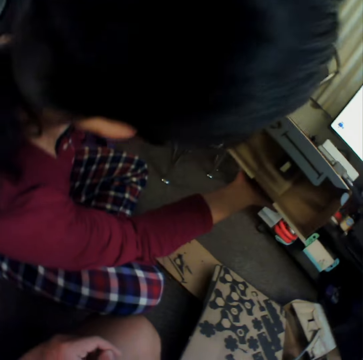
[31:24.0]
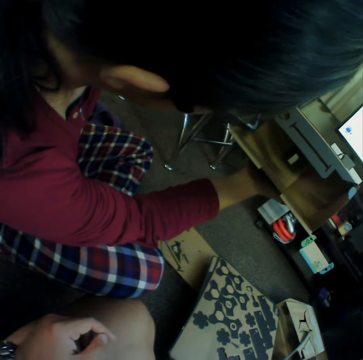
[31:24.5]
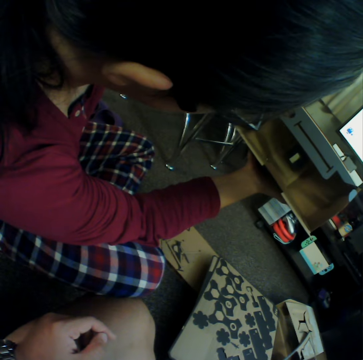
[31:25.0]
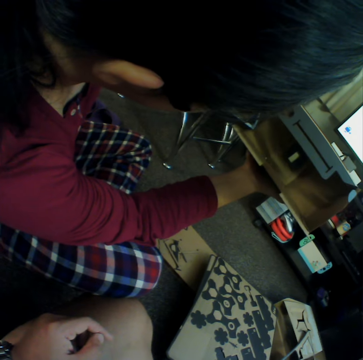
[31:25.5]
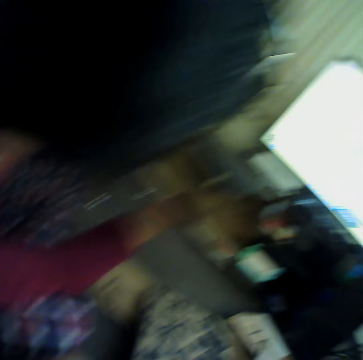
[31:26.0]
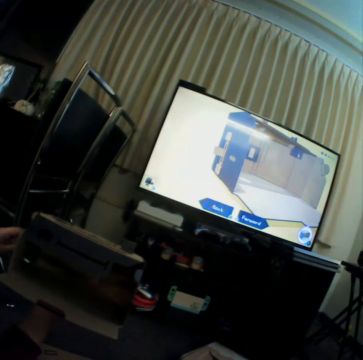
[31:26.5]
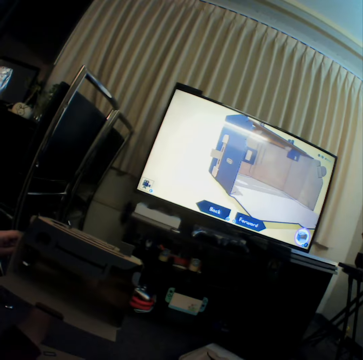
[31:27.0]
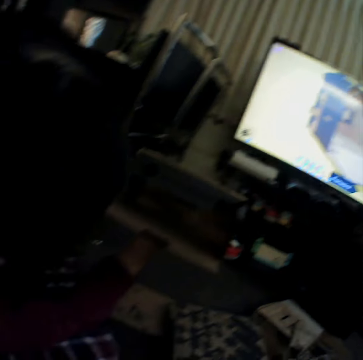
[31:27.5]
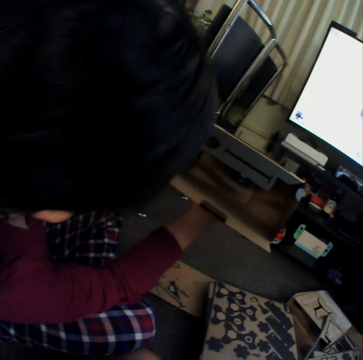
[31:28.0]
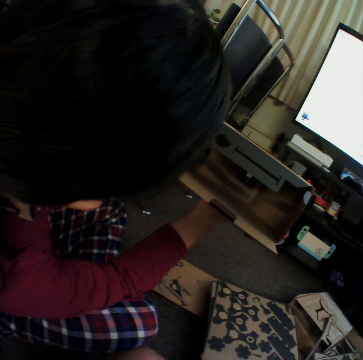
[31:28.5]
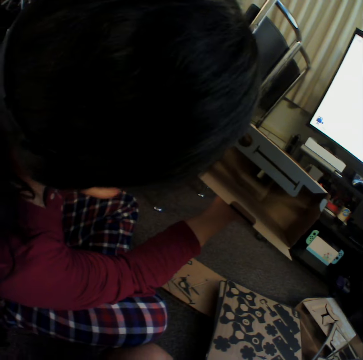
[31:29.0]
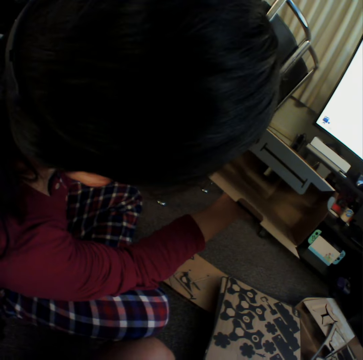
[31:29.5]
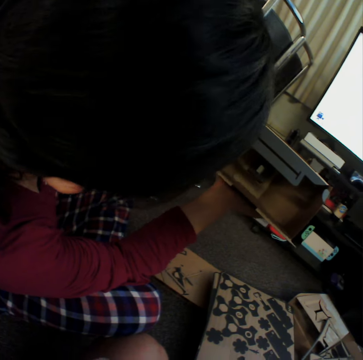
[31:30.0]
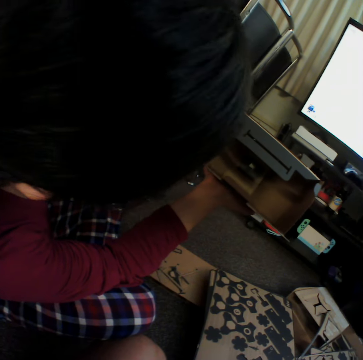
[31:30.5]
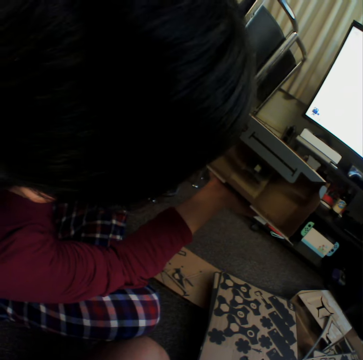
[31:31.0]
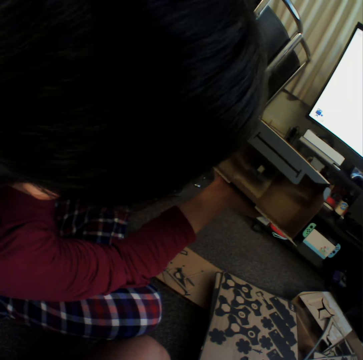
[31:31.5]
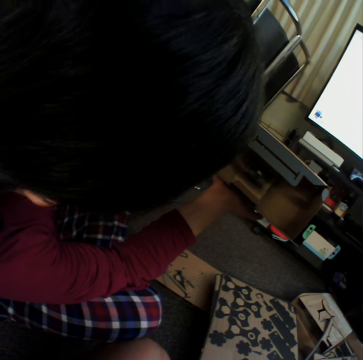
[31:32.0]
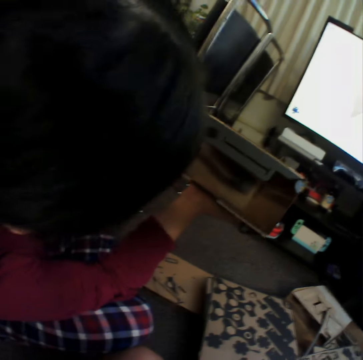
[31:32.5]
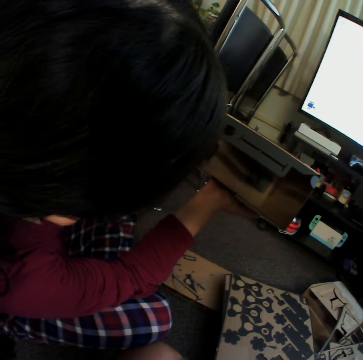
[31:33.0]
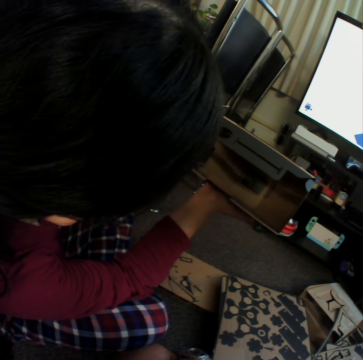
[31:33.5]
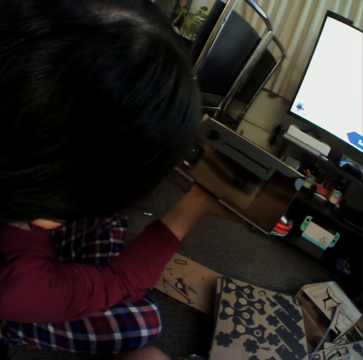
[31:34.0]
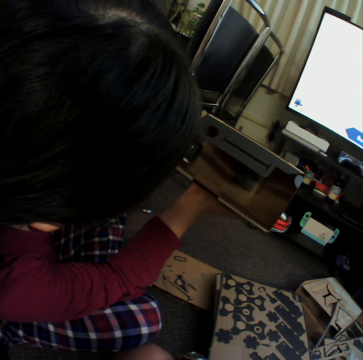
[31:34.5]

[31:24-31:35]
A woman looks in the box and holds the box with hands.

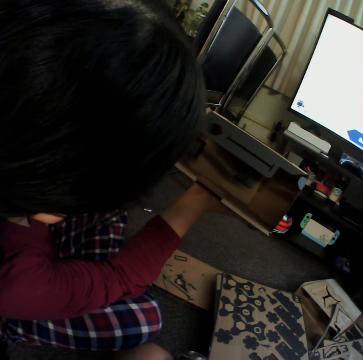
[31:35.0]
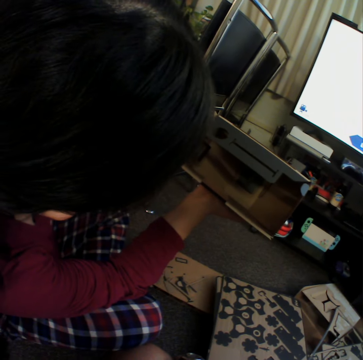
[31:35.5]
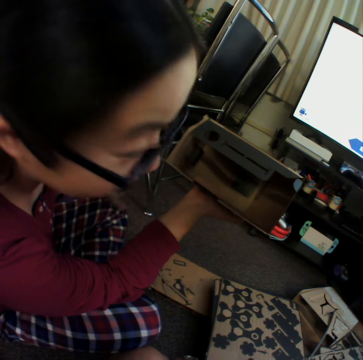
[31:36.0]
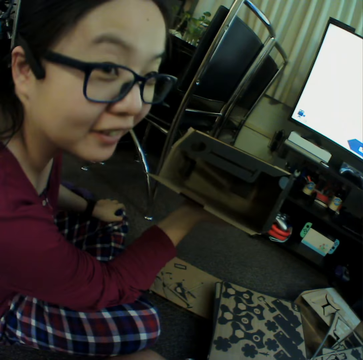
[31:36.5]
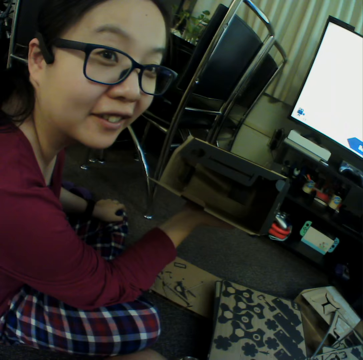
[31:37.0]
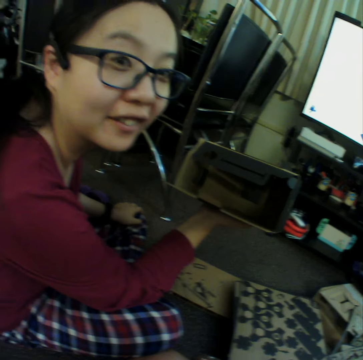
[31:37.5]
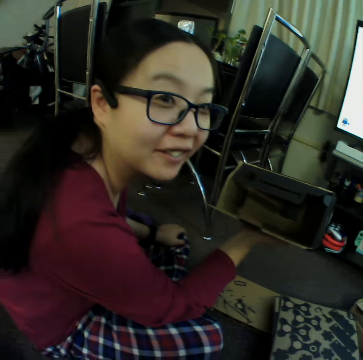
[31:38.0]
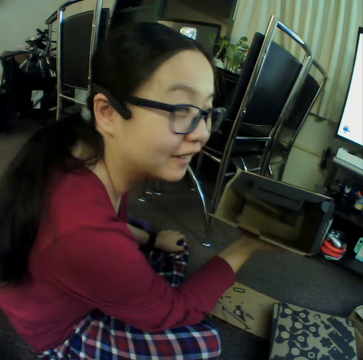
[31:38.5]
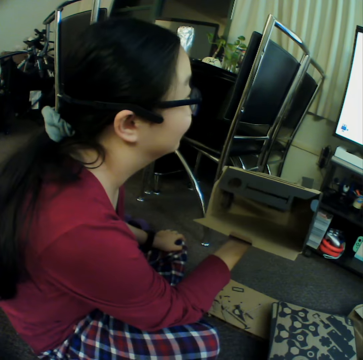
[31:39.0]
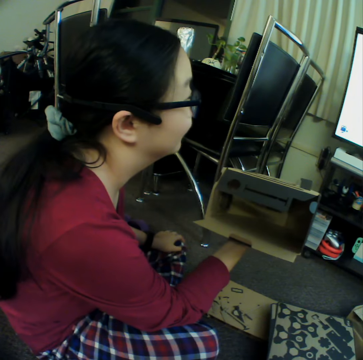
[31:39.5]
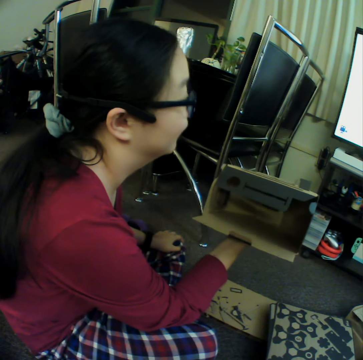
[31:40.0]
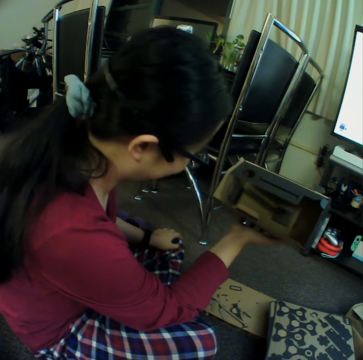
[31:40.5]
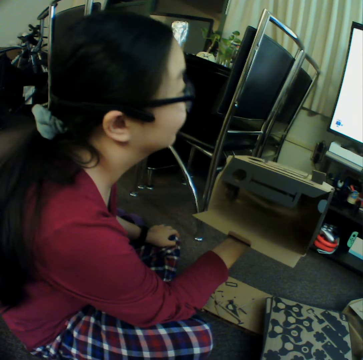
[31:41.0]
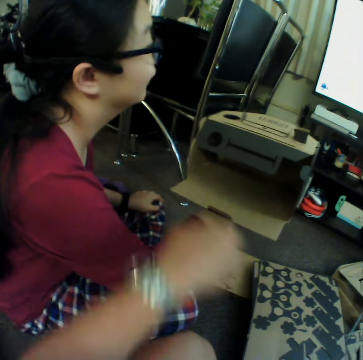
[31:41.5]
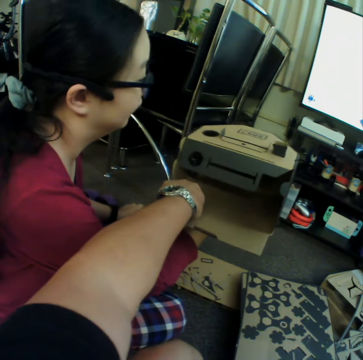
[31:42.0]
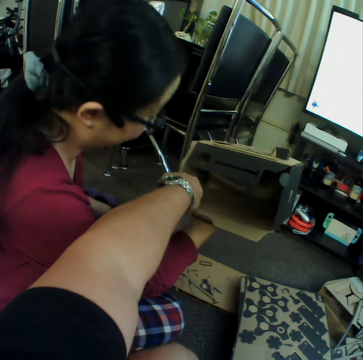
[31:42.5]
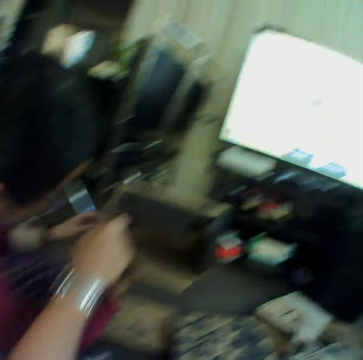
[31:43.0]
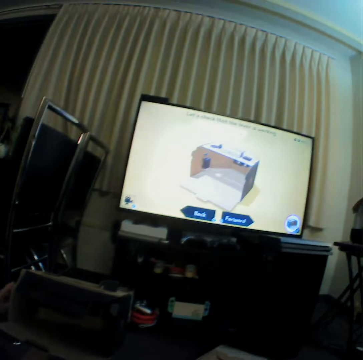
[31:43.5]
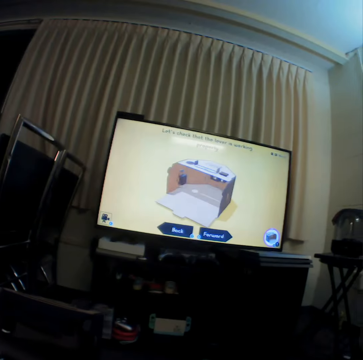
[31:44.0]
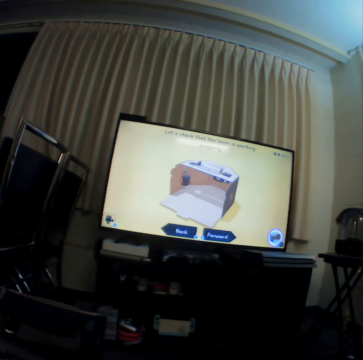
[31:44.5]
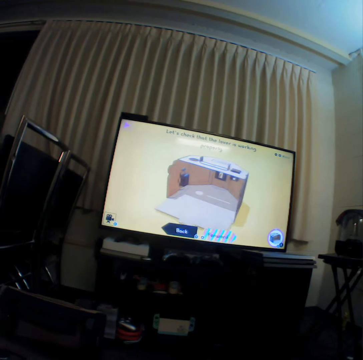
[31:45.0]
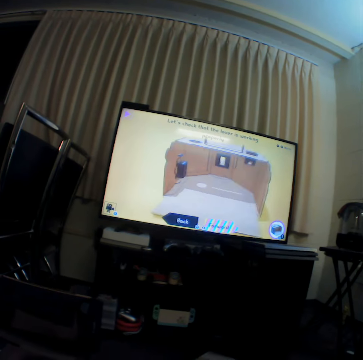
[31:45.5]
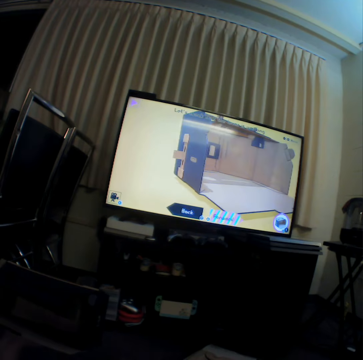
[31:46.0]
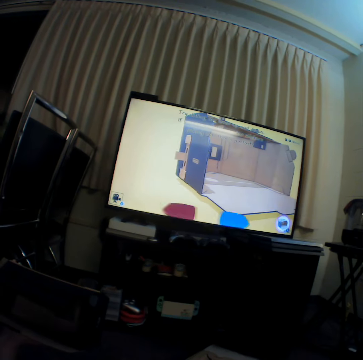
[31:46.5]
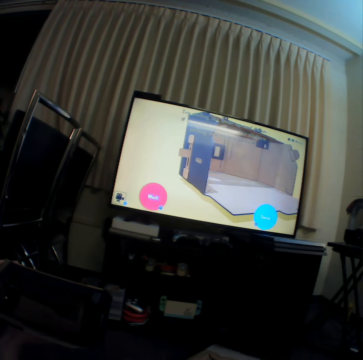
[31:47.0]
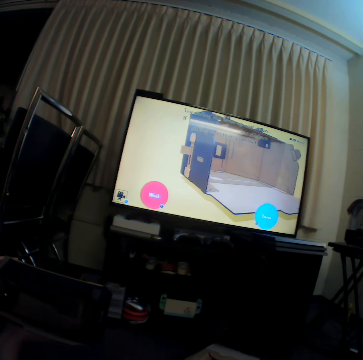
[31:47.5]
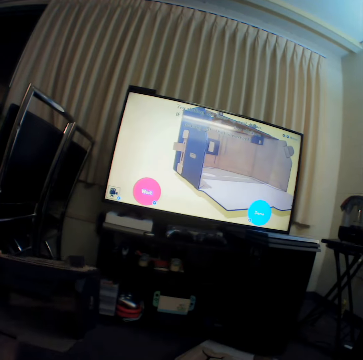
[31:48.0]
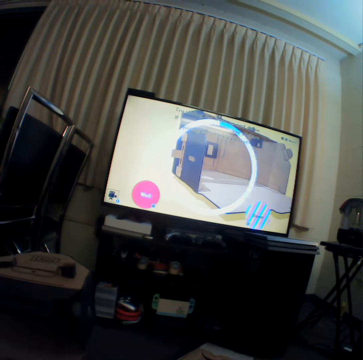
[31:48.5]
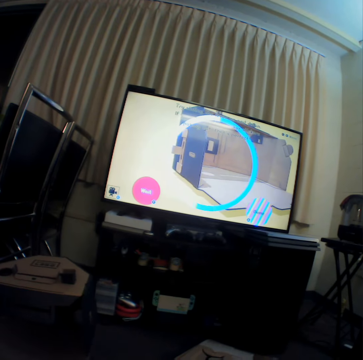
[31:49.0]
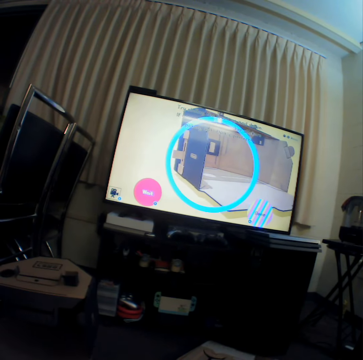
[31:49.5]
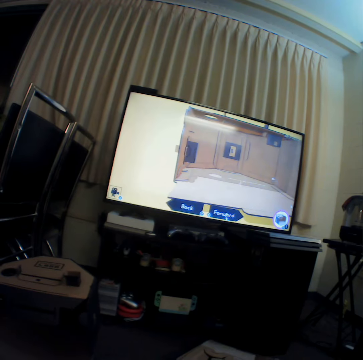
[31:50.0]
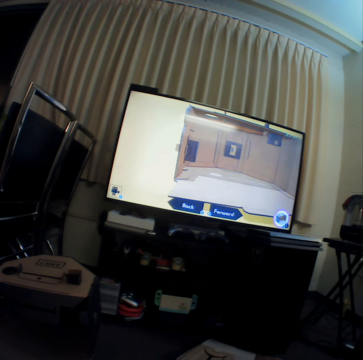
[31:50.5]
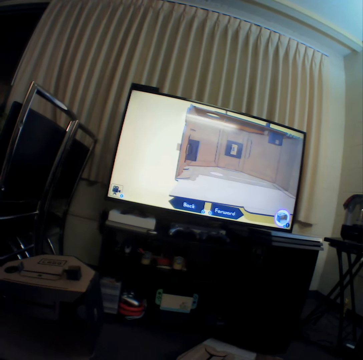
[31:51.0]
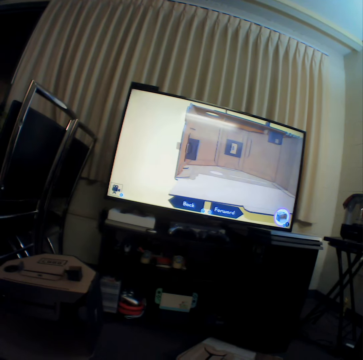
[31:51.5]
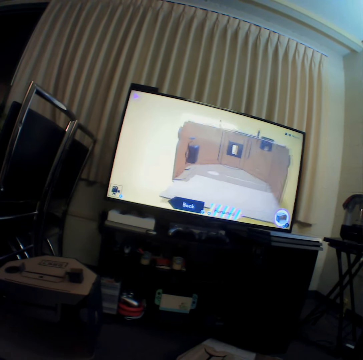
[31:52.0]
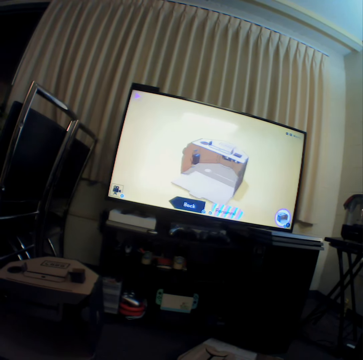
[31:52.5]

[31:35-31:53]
A woman looks back and looks at the camera wearer. The woman looks at the television. The camera wearer points at the box. They watch television and watch a presentation. The woman moves the box.

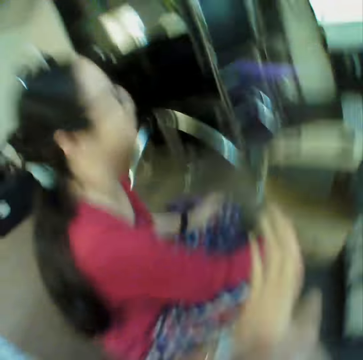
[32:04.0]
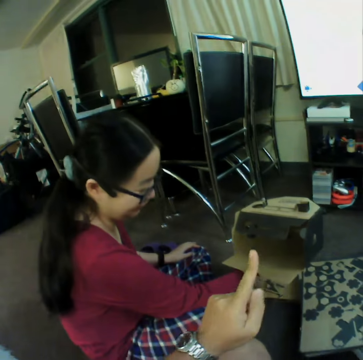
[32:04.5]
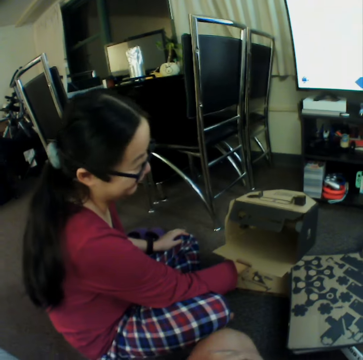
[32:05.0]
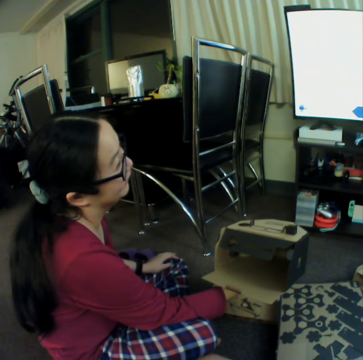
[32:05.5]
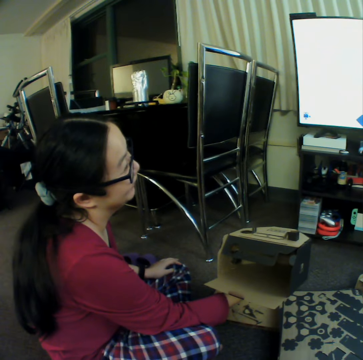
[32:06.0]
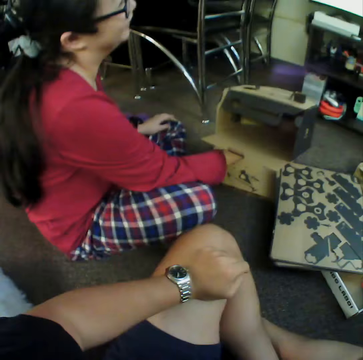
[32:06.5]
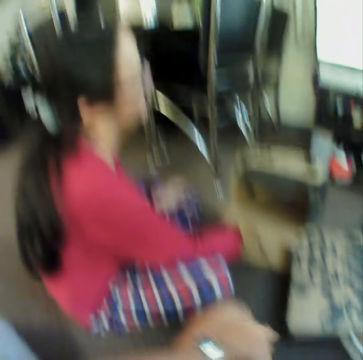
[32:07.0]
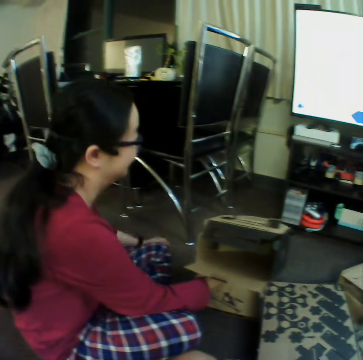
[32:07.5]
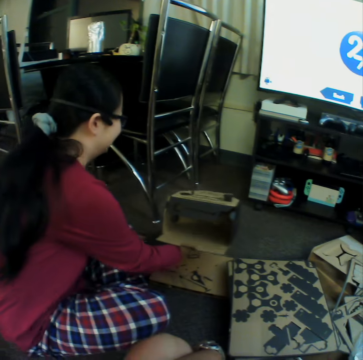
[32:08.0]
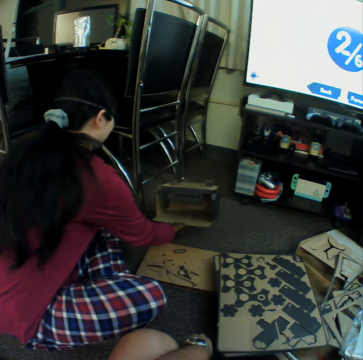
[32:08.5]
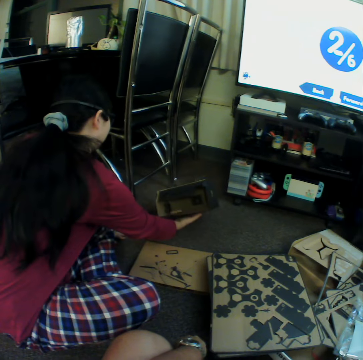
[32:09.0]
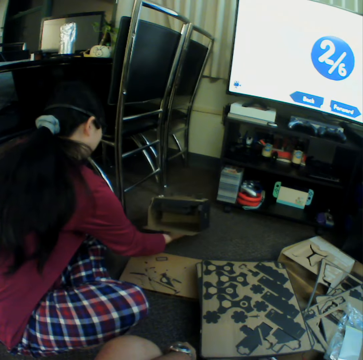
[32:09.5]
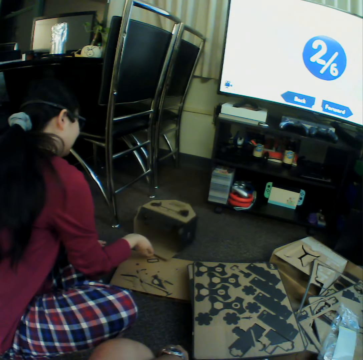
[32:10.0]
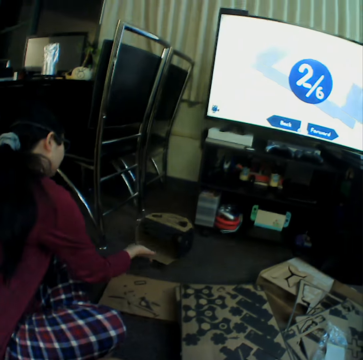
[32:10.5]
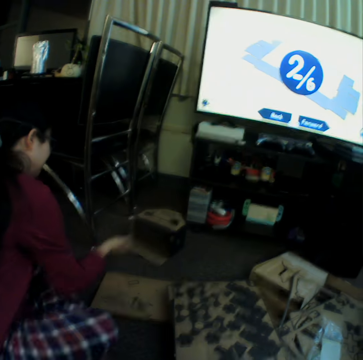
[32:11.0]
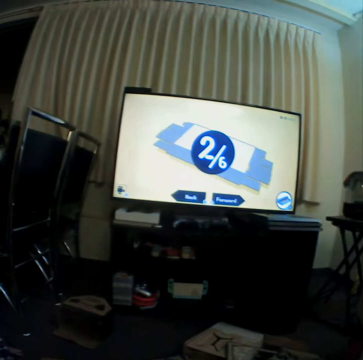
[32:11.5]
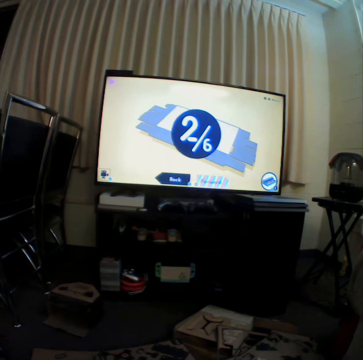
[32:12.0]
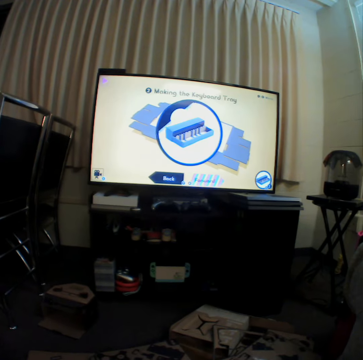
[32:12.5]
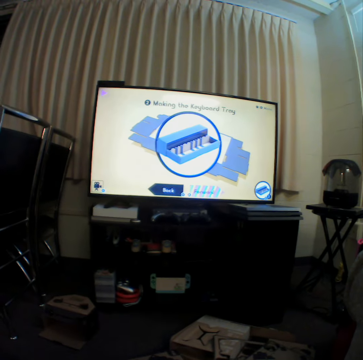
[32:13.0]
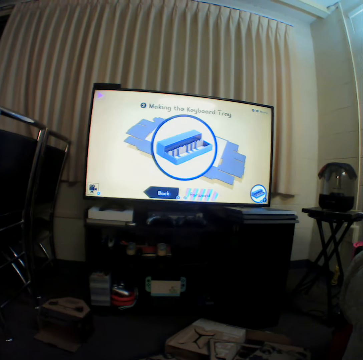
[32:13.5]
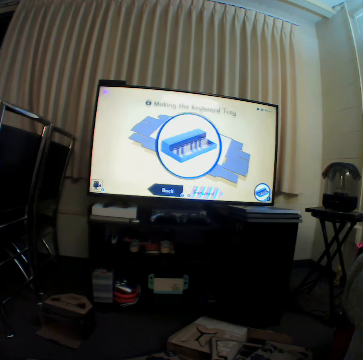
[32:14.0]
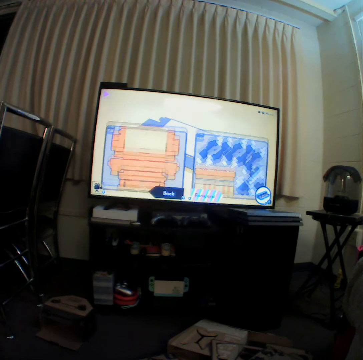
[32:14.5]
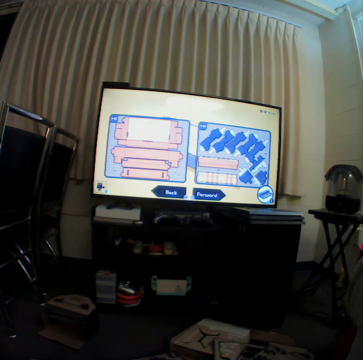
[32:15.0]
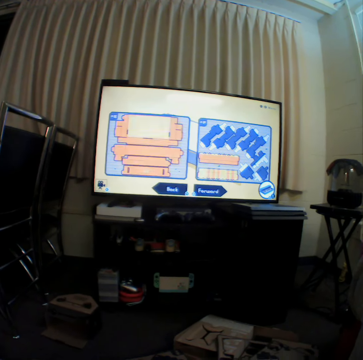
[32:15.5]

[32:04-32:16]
The camera wearer moves a hand, points a finger, and puts a hand on a thigh. A woman puts down a box. The camera wearer watches television.
